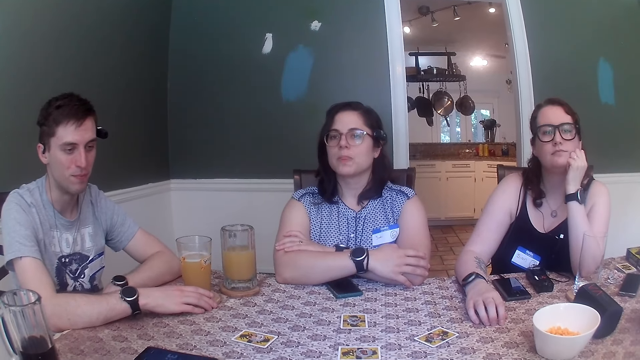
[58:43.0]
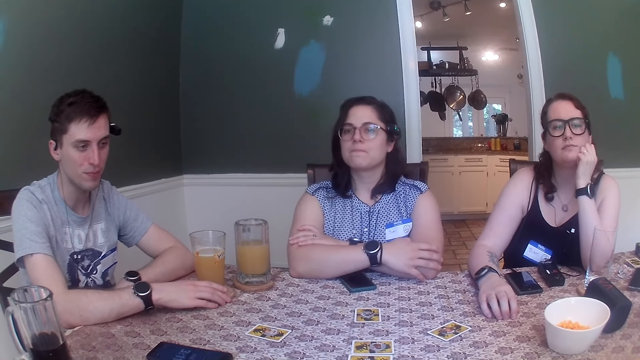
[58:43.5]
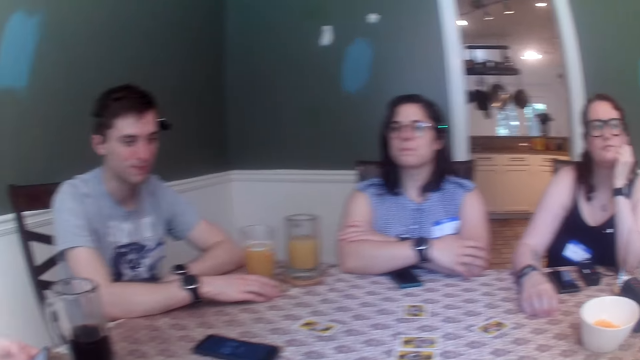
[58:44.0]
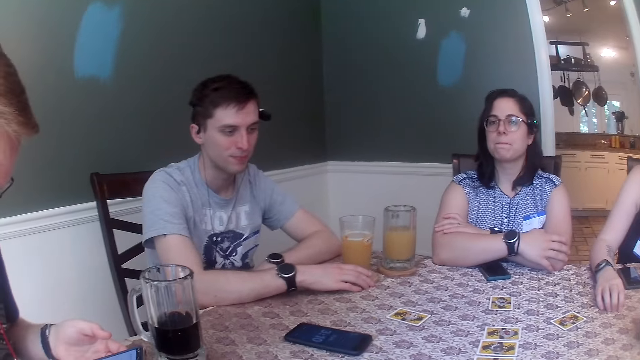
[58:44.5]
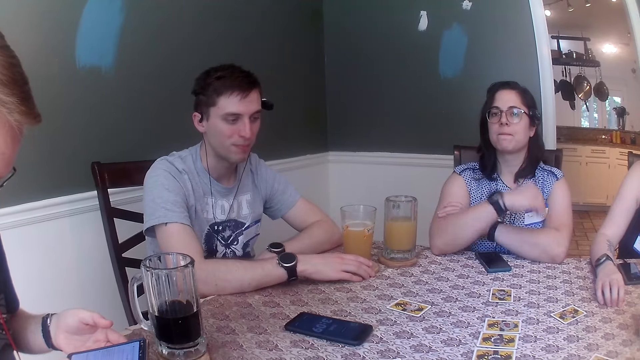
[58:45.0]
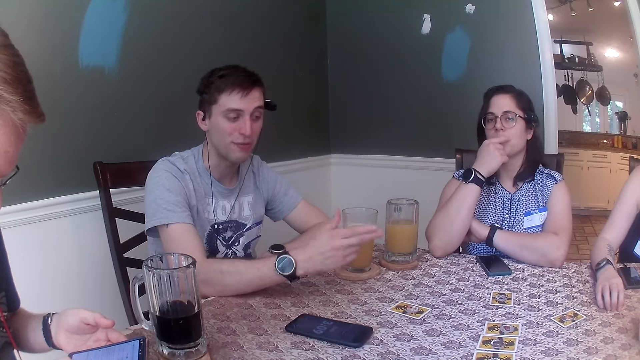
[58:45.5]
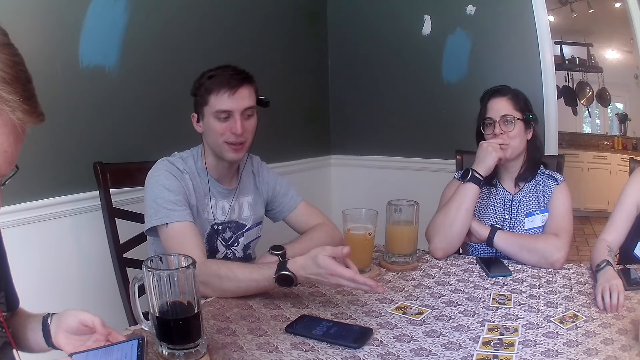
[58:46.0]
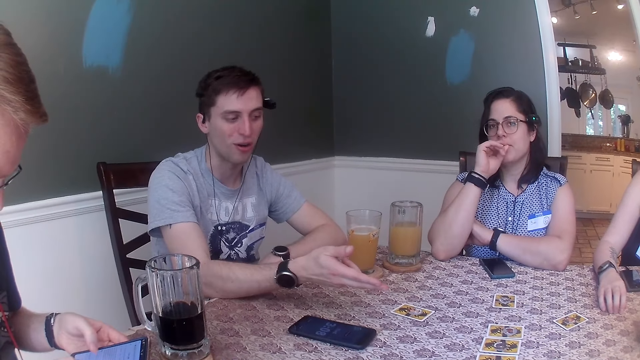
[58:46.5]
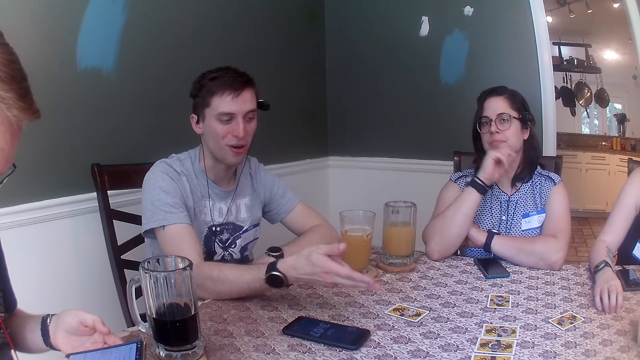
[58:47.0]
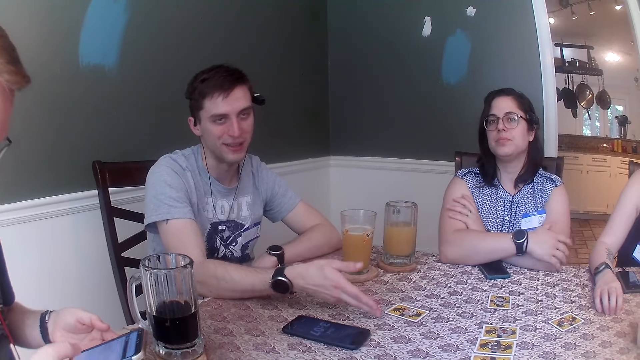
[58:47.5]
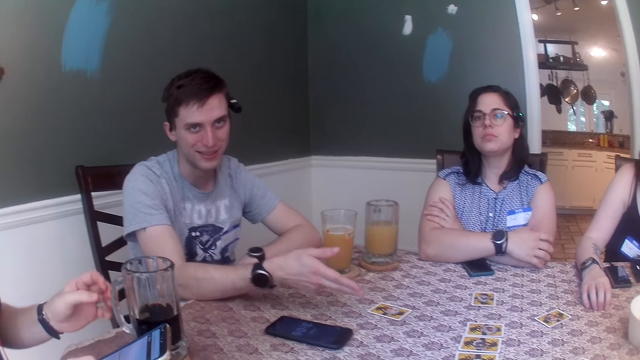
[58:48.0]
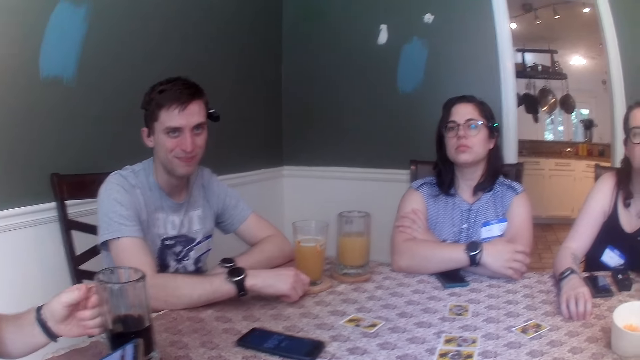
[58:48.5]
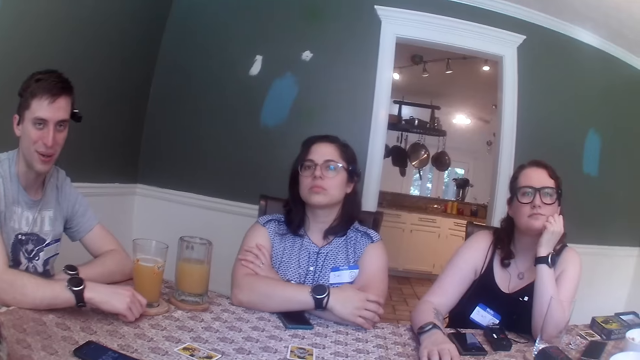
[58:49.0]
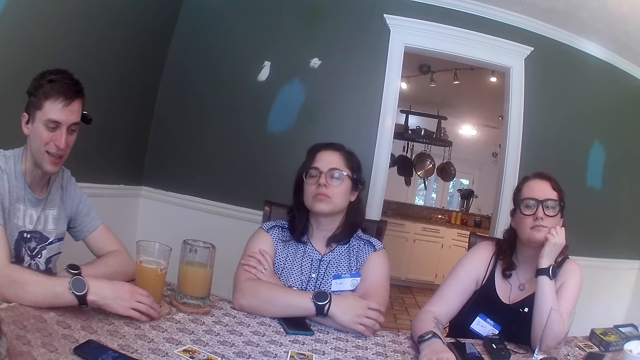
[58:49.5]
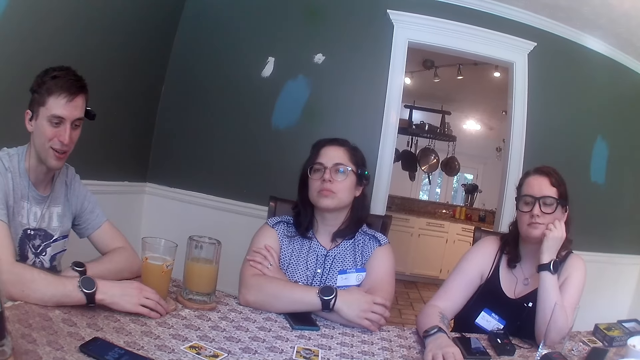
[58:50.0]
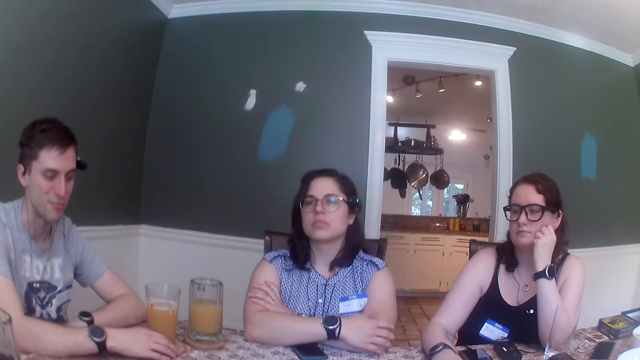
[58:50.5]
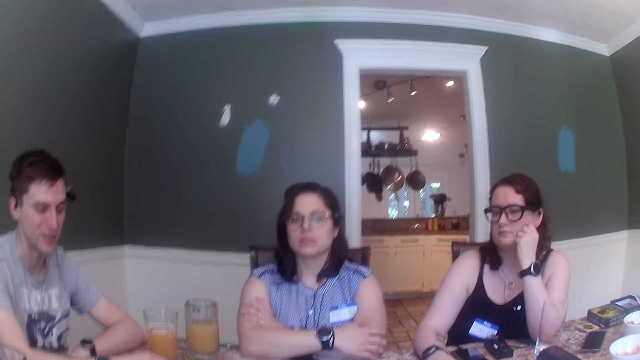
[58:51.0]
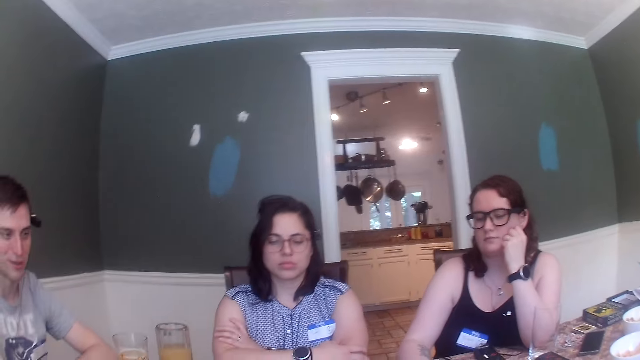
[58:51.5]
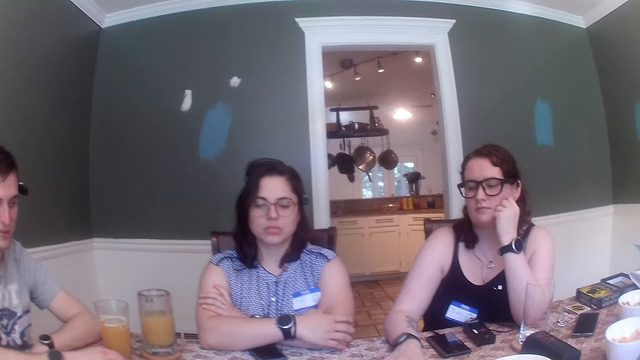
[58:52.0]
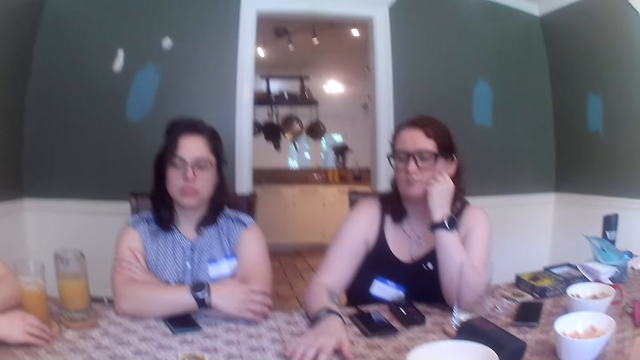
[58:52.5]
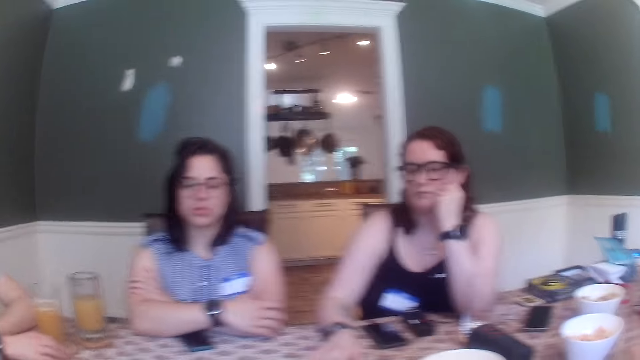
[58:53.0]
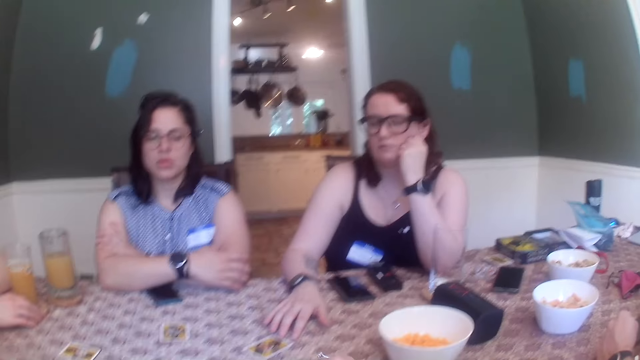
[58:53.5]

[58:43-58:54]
A man talks. The woman touches her face with her right hand. The man operates his phone with both hands.

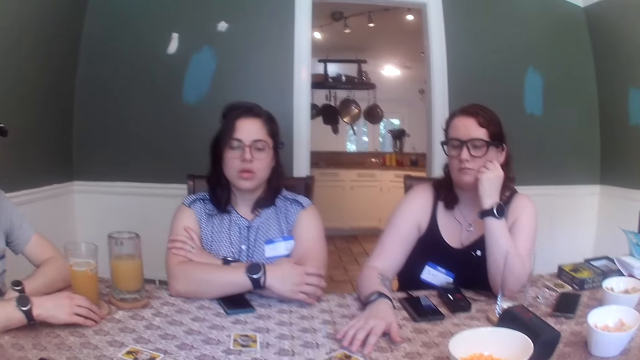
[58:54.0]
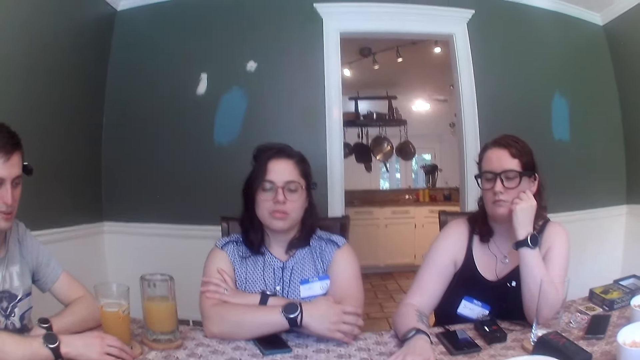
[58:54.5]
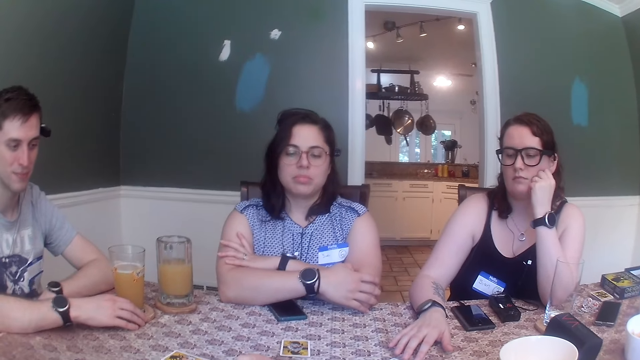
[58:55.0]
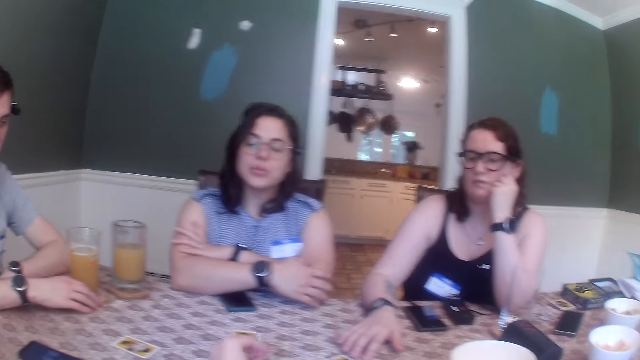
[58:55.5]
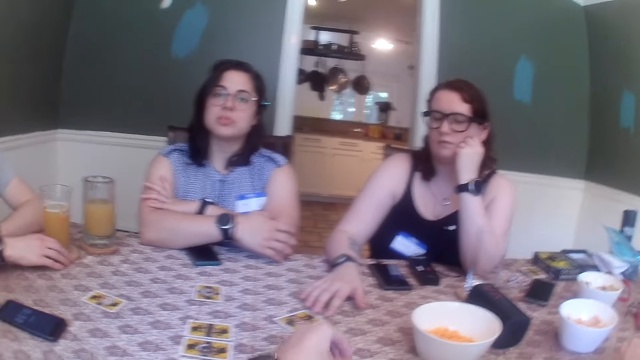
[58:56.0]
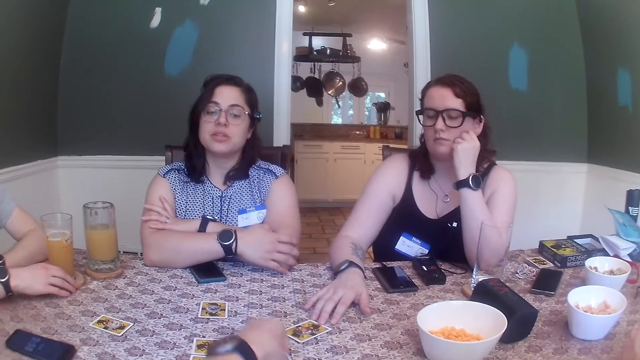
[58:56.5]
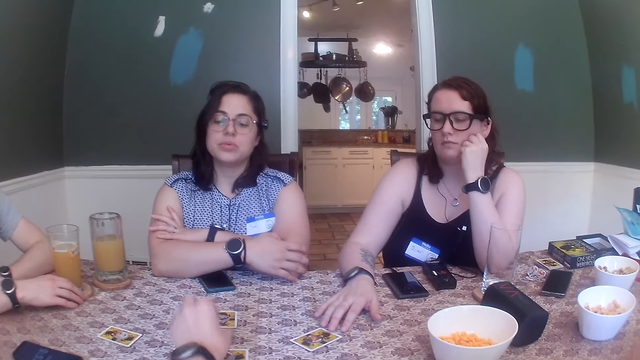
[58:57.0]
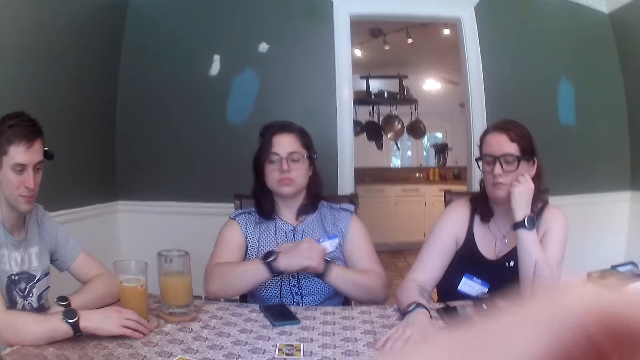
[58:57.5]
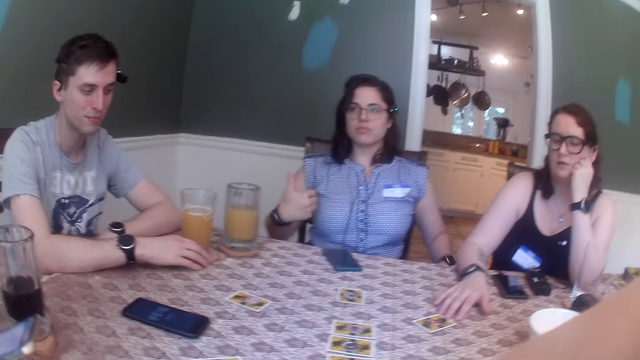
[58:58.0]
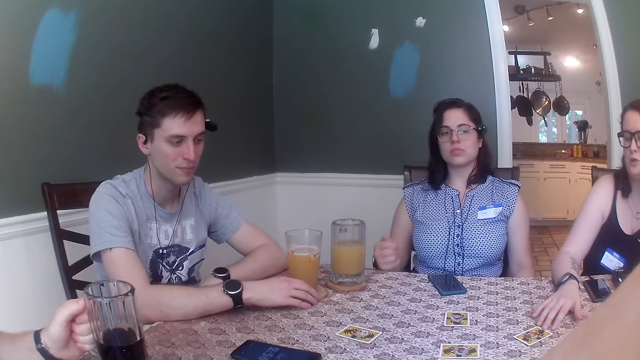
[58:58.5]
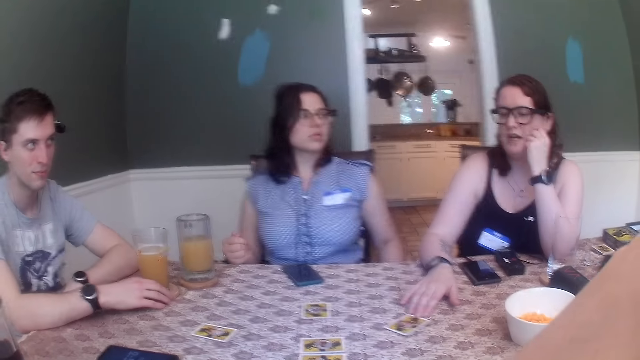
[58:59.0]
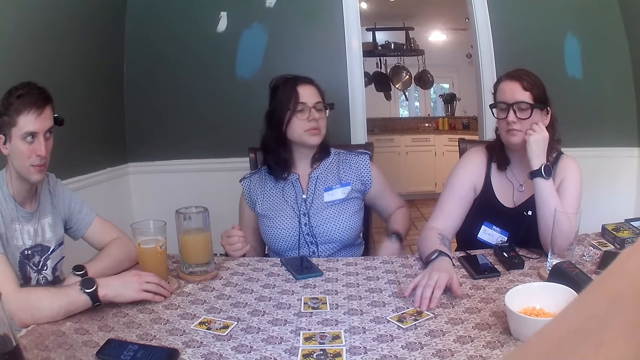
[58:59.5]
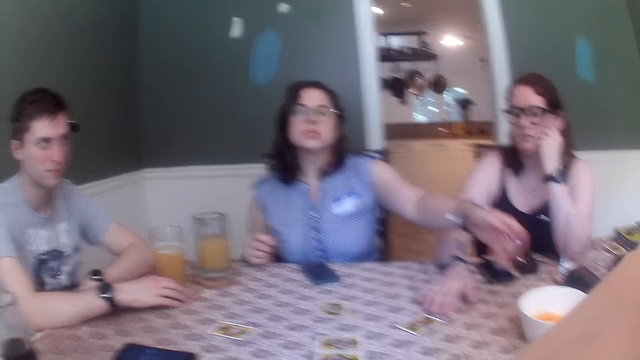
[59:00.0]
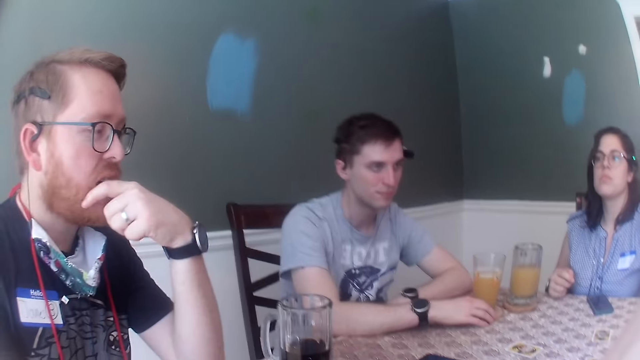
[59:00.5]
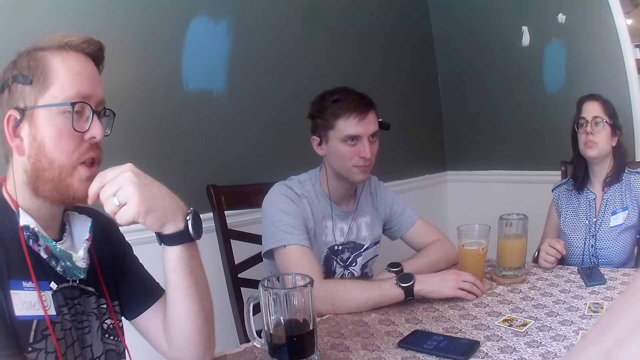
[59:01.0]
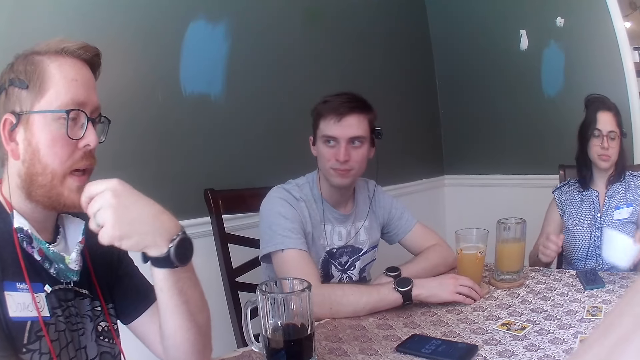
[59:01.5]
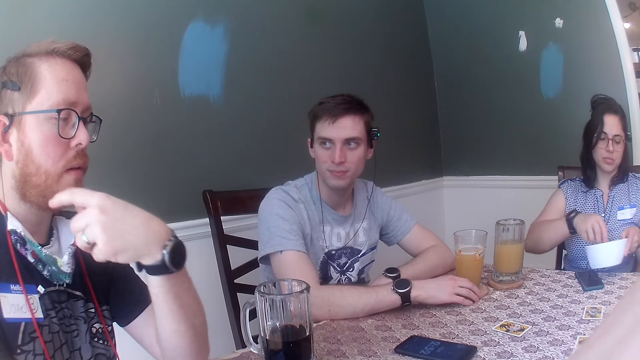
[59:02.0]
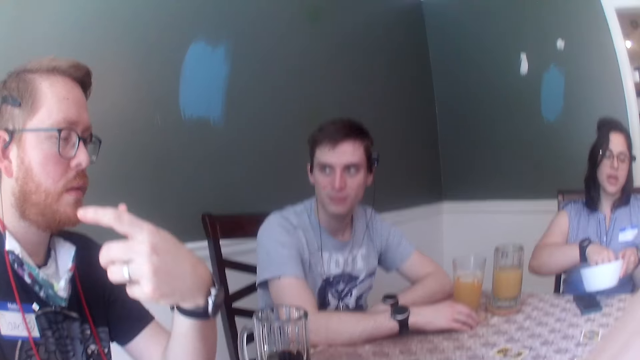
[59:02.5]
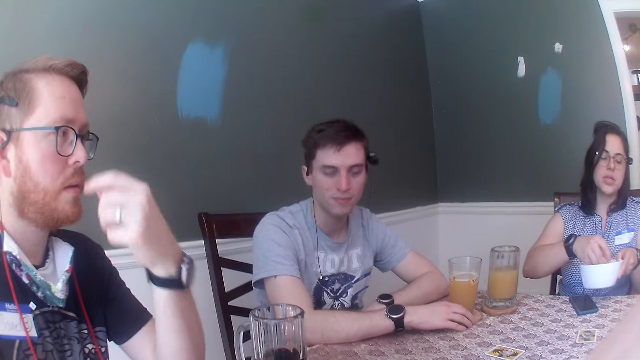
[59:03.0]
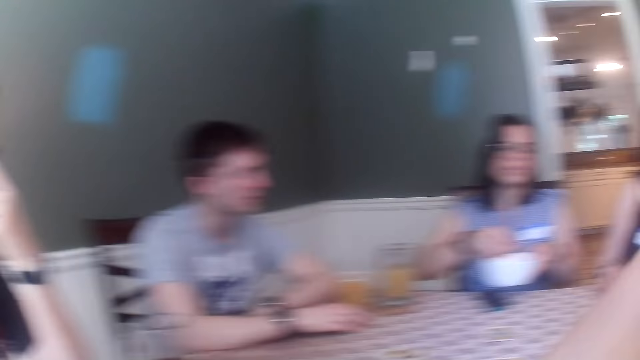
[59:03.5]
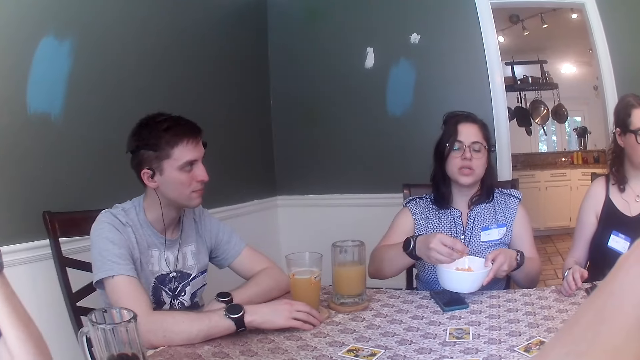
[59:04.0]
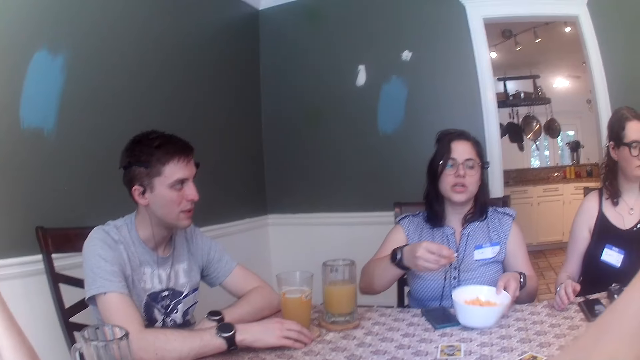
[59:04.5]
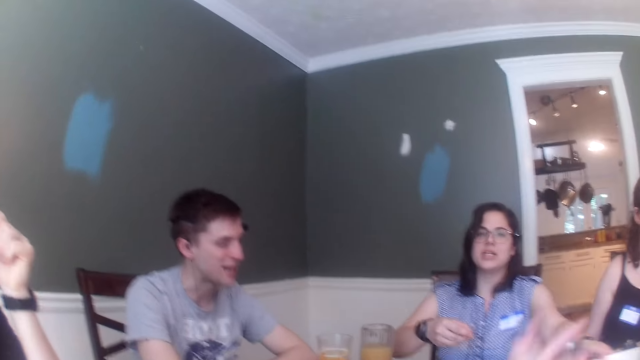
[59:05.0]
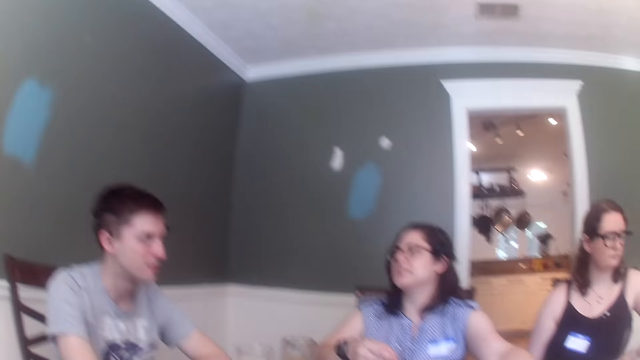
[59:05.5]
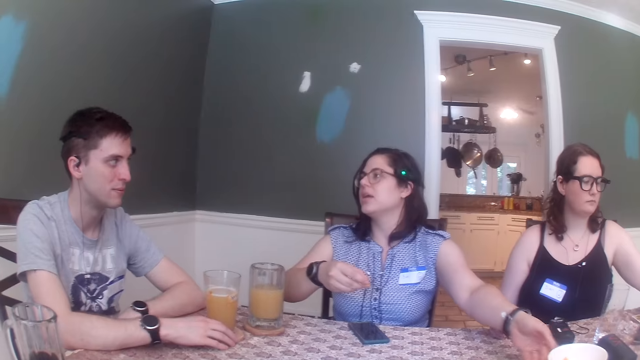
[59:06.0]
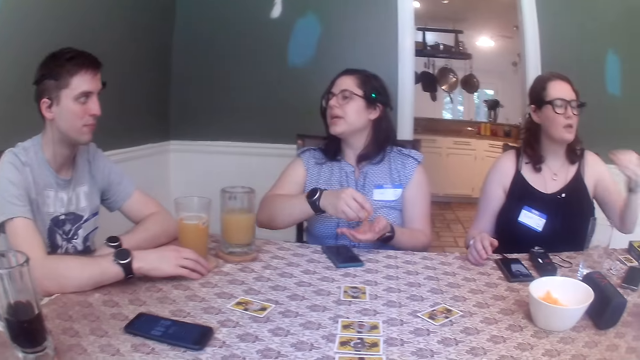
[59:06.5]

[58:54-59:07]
The camera wearer picks up a chip from the table. They place the chip on a card. The woman places her right hand on the table. Another woman moves the card on the table with her right hand. The first woman picks up a bowl from the table with her left hand. She takes some cheese puff from the bowl with her right hand. She drops the bowl on her left hand on the table.
